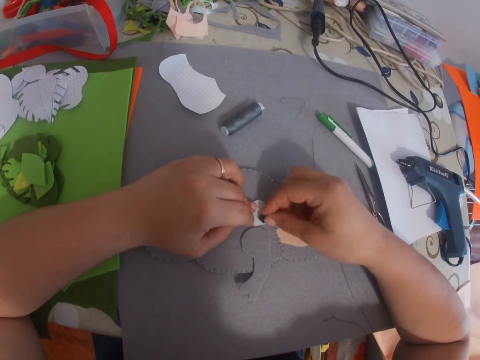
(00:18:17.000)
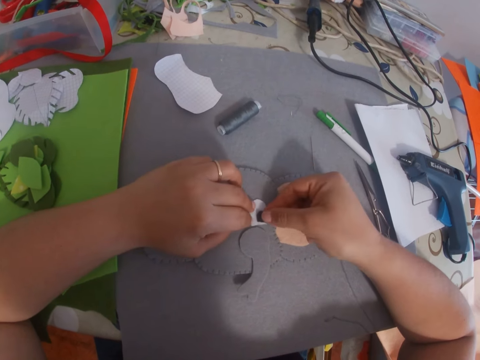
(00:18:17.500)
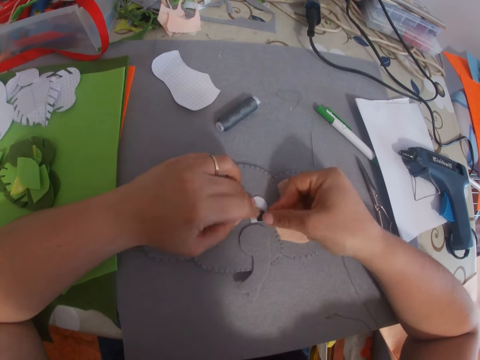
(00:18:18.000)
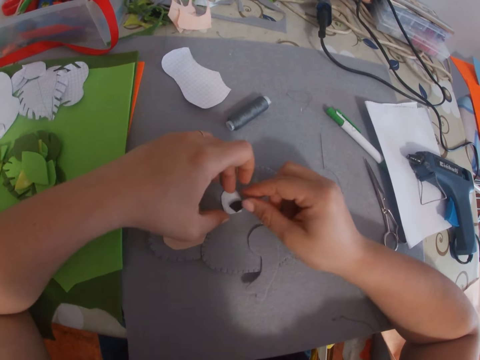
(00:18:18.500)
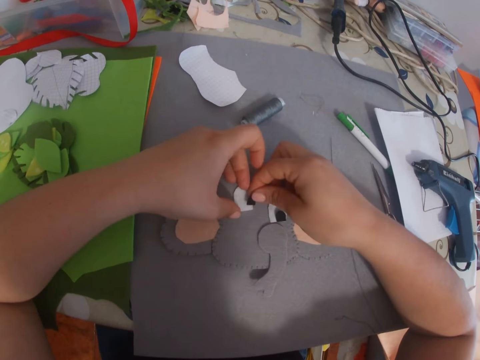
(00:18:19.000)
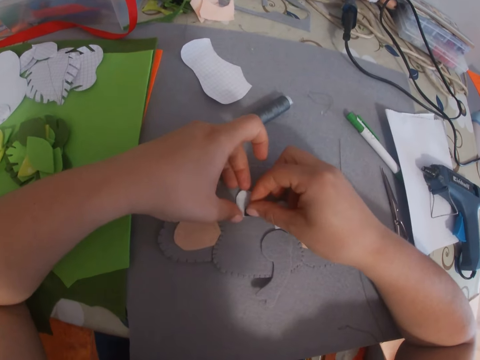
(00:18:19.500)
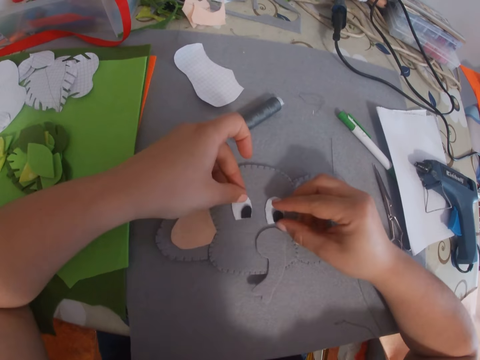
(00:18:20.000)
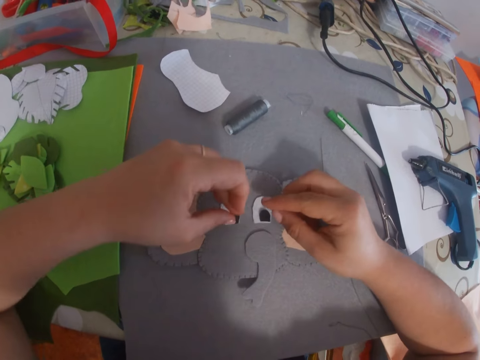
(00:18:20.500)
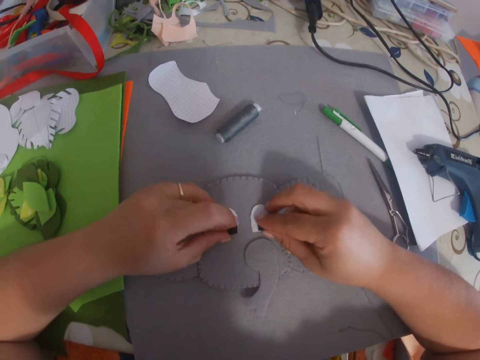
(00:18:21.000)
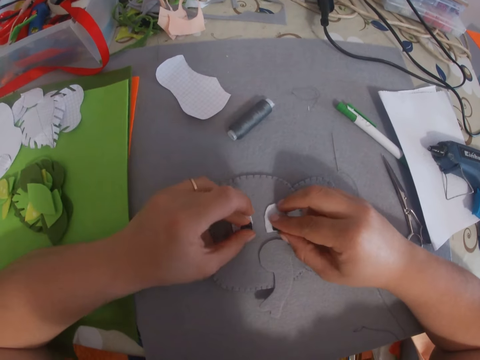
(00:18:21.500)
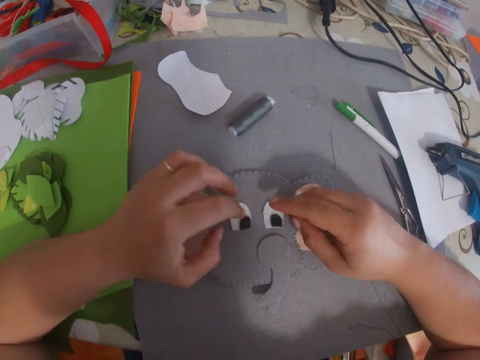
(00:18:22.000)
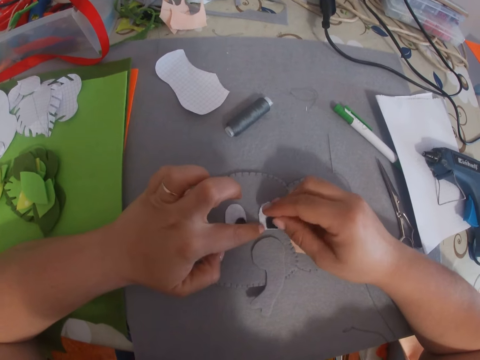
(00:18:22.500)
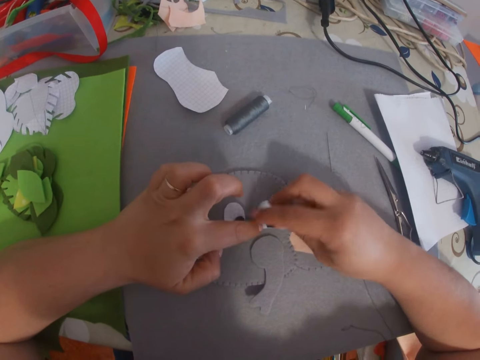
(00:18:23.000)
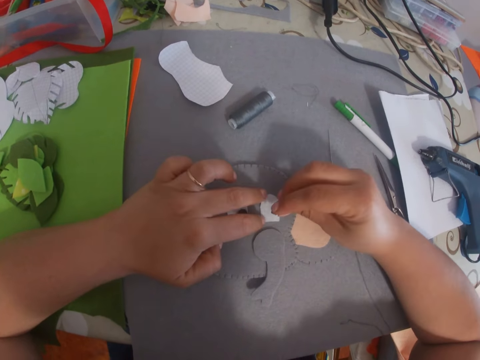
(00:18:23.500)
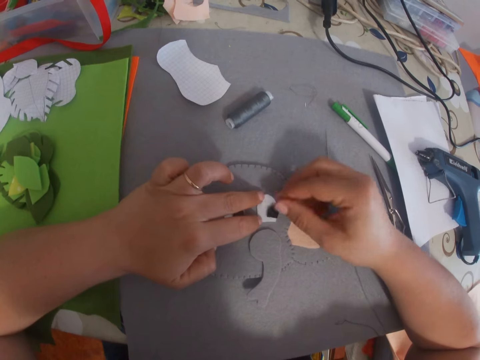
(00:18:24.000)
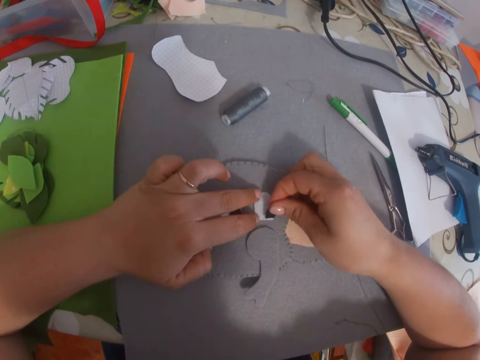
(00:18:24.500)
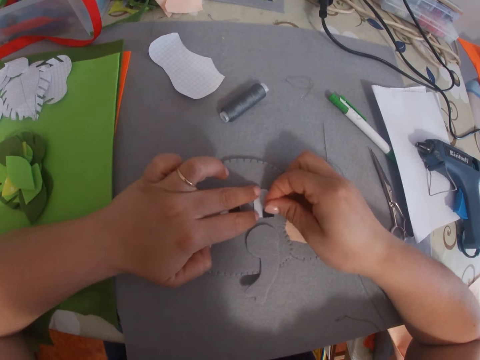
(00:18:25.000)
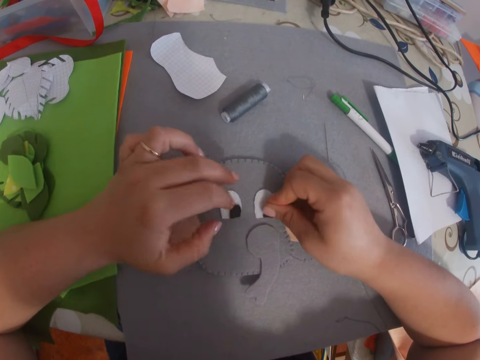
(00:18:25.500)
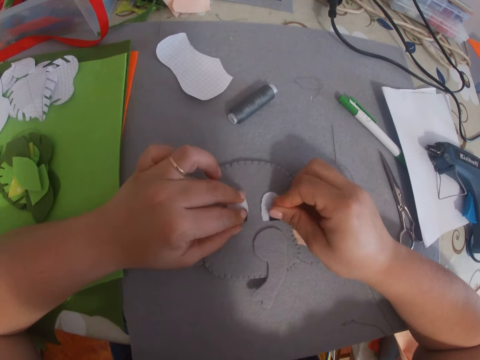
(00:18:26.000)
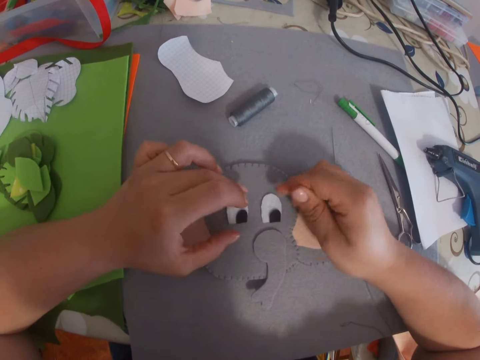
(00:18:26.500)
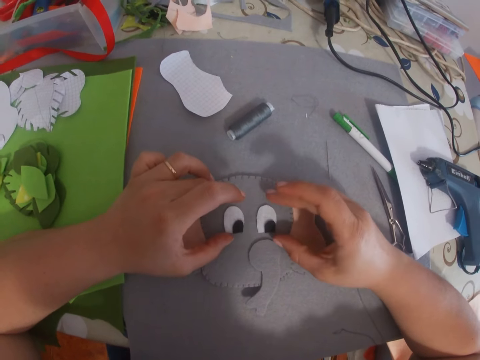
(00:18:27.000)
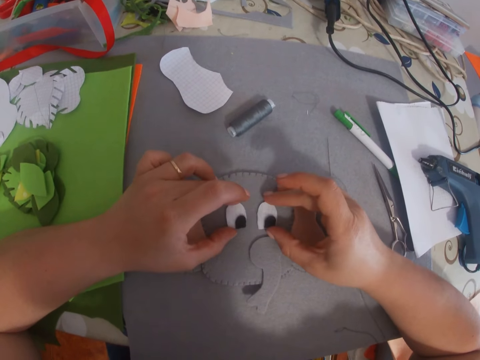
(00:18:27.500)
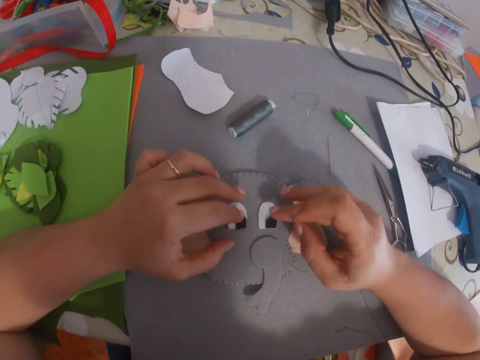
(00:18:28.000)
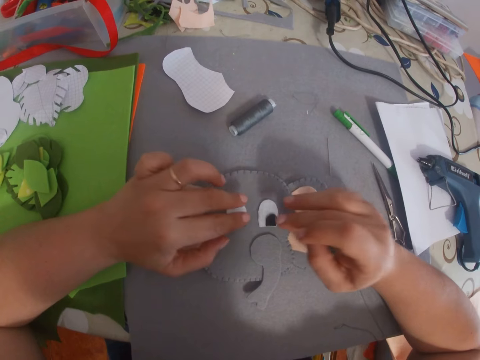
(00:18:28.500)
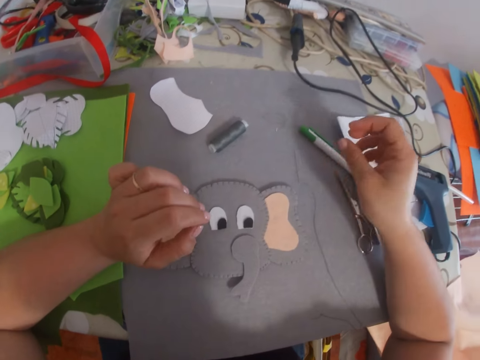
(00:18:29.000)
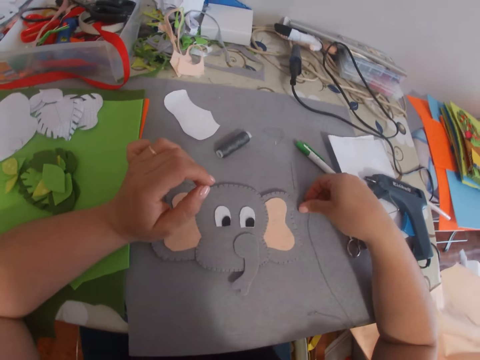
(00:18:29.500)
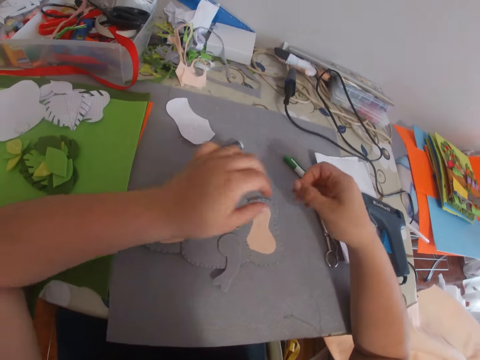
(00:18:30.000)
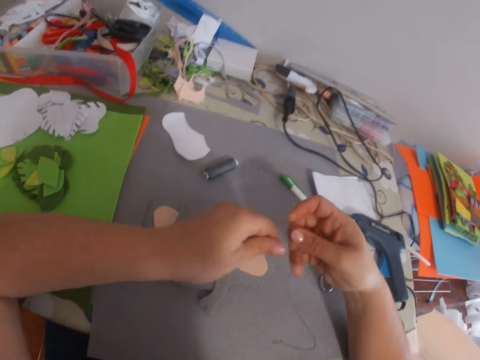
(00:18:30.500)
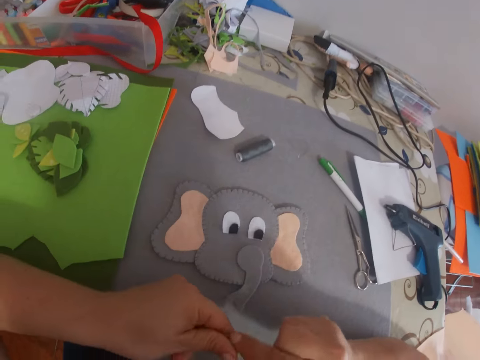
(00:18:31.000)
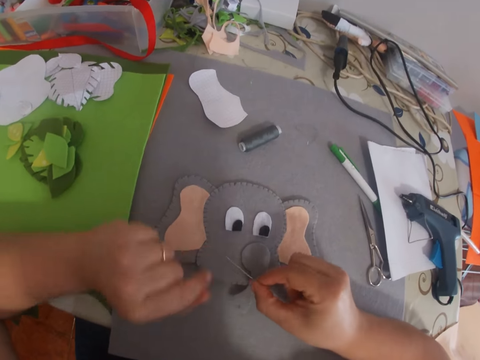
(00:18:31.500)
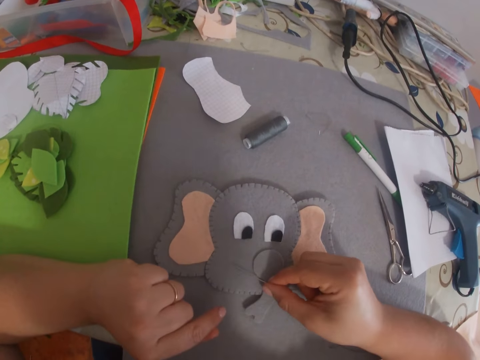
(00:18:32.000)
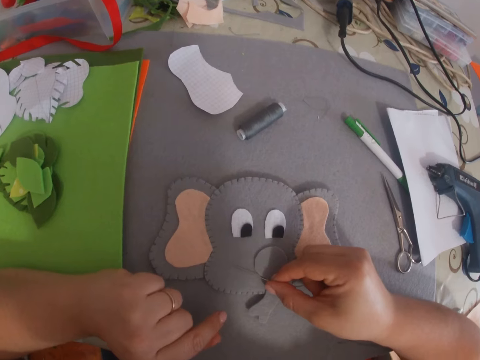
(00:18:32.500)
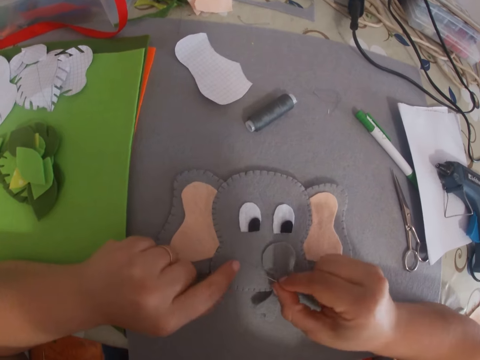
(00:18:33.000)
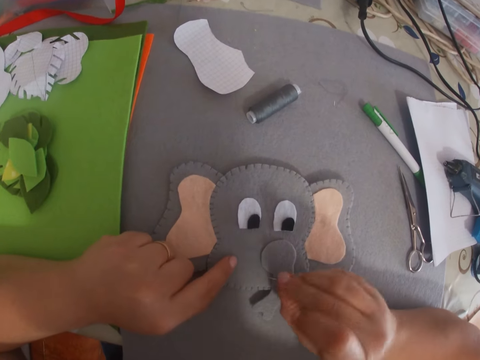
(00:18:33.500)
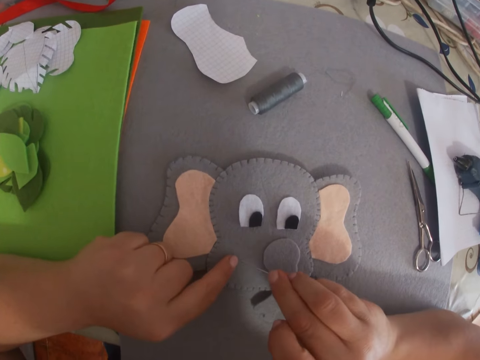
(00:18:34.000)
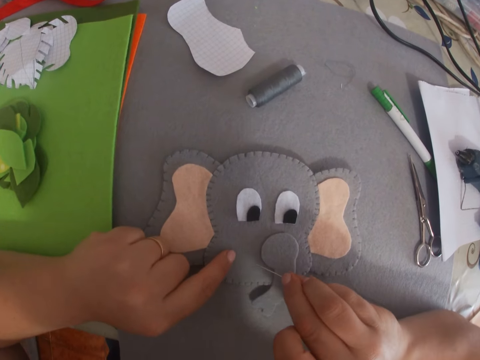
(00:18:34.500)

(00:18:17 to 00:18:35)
The camera wearer lifts their hands off the paper eyes. They pick the sewing needle from the table. They hold the needle with both hands and lift the needle. They drop the needle to the paper with the right hand. They touch the craft with the needle. They mark a point of the paper using the needle. They hold the paper with a left hand finger.

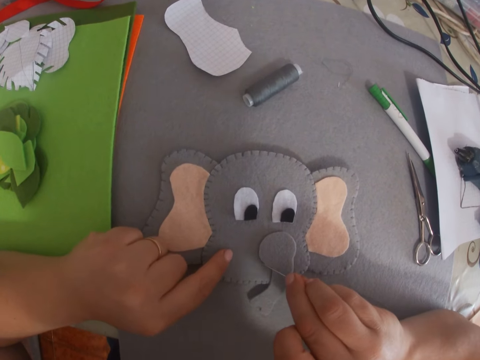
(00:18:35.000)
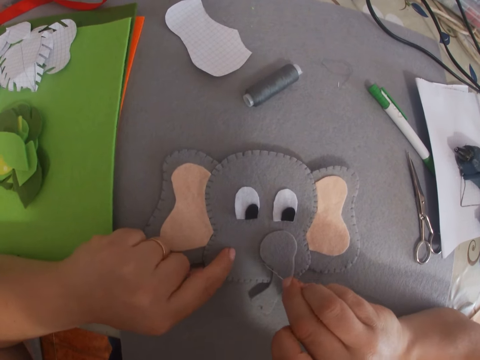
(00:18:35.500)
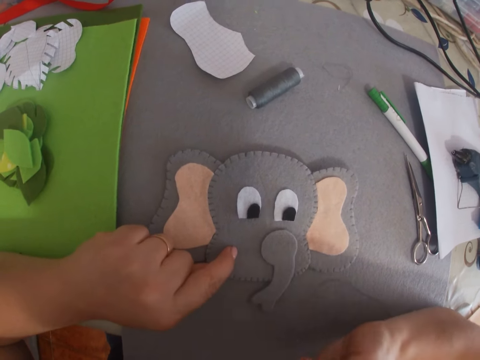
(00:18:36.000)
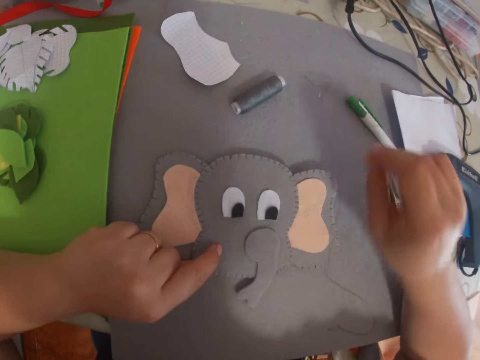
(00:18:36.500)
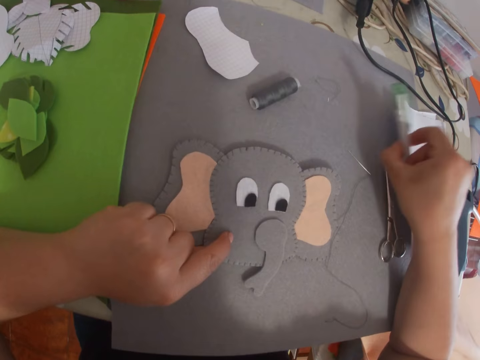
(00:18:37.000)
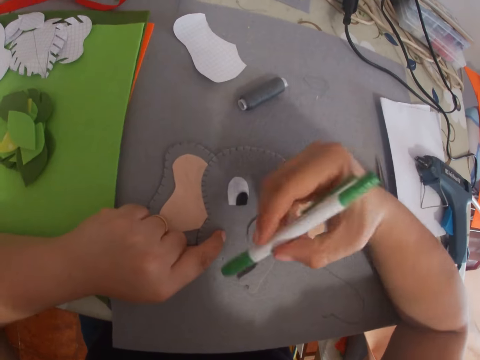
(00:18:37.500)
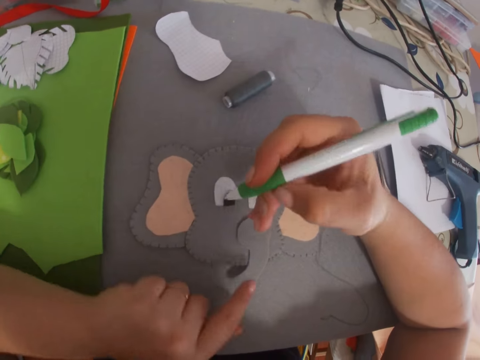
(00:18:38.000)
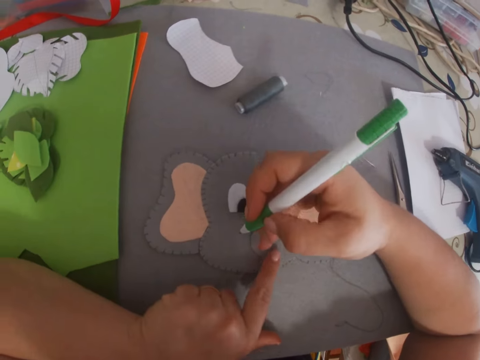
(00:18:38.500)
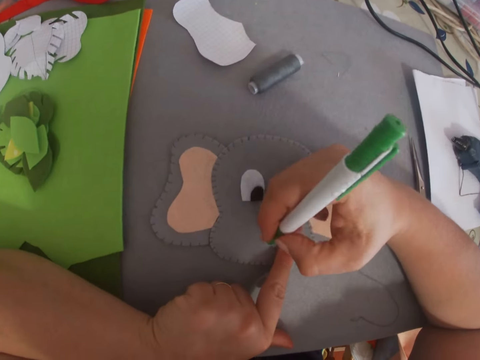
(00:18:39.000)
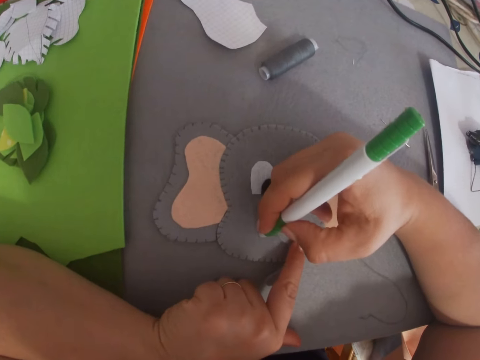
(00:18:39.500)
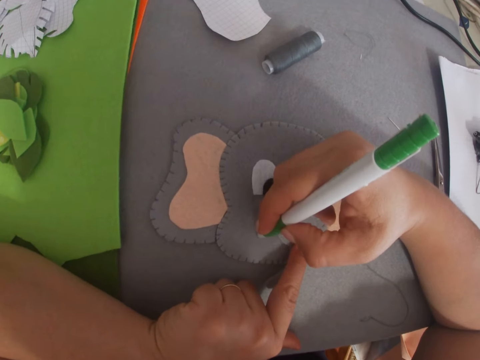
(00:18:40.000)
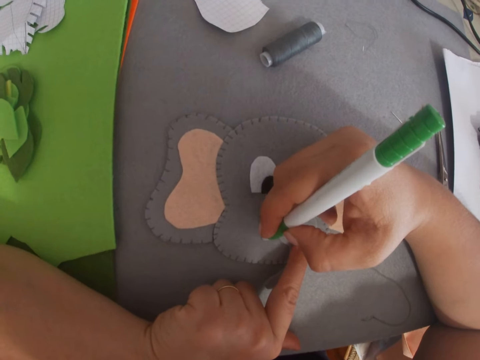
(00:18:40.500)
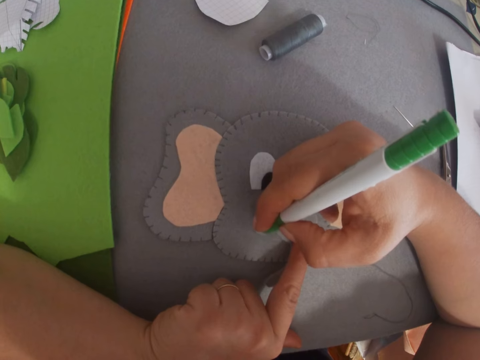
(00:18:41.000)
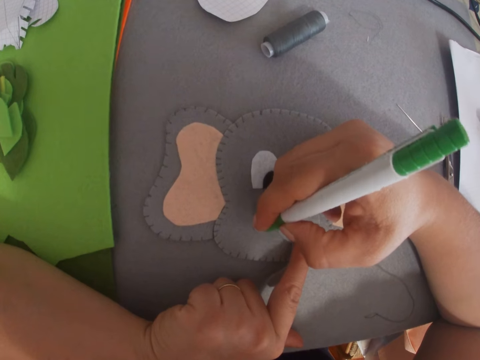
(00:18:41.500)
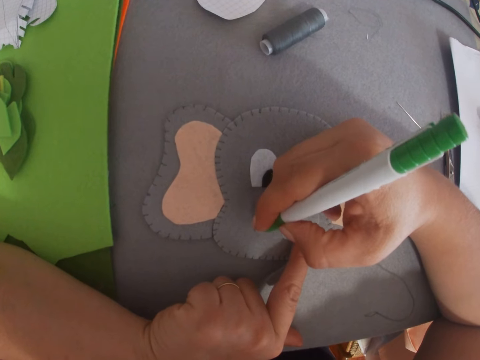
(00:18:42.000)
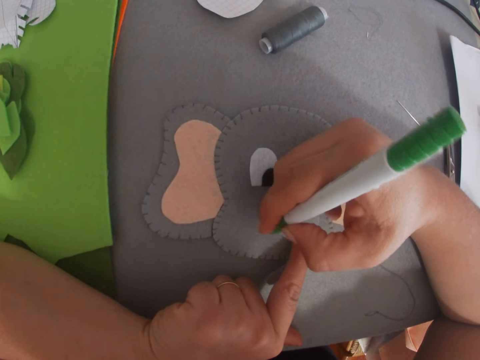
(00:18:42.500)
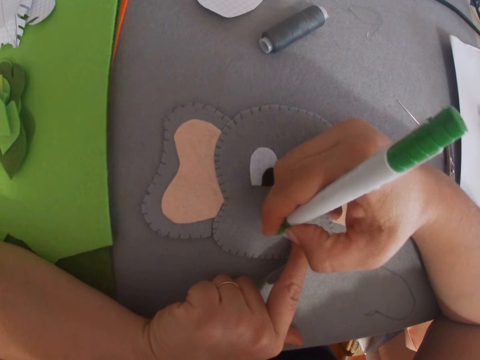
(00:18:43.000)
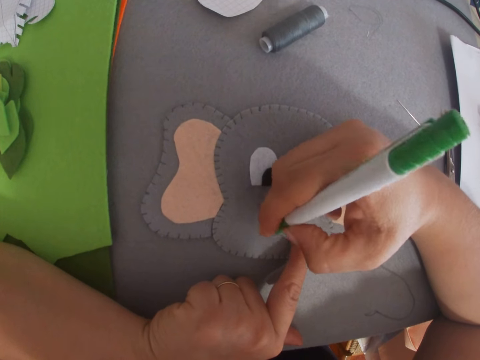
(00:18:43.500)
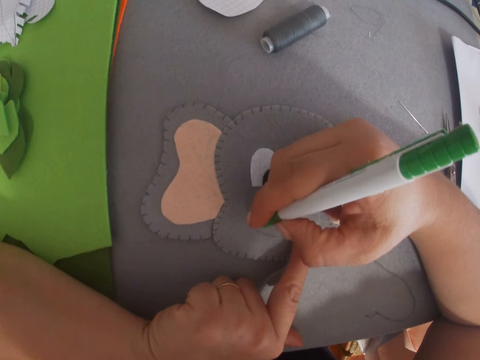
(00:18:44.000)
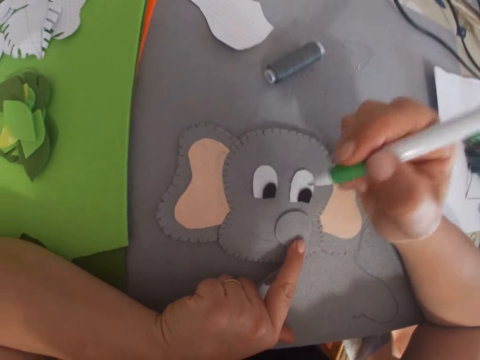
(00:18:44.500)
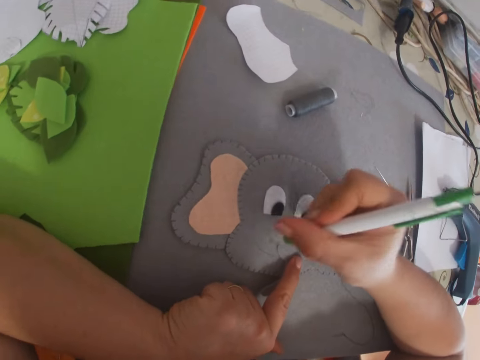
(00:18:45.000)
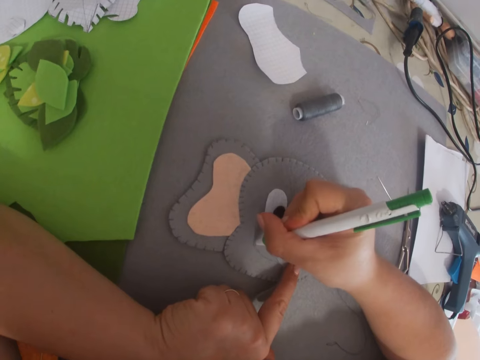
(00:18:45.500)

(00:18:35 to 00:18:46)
The camera wearer bites the needle in the mouth. They drop the needle on the table. They pick a marker pen or click ball pen on the table using the right hand. They shift the position of the left hand finger on the paper. They draw on the paper with the marker pen.
